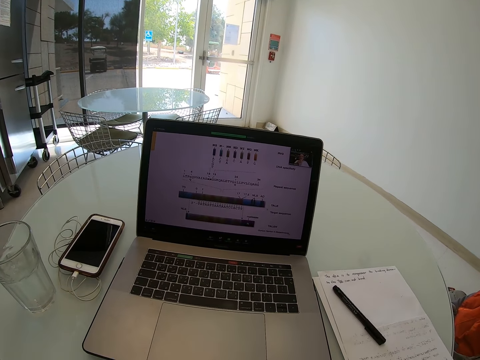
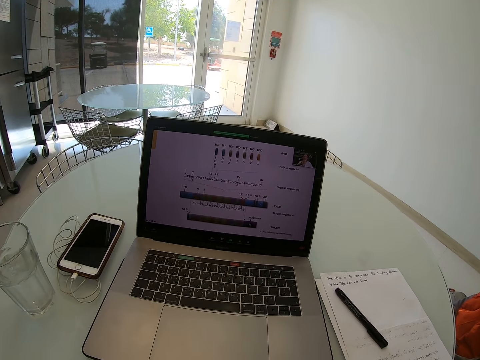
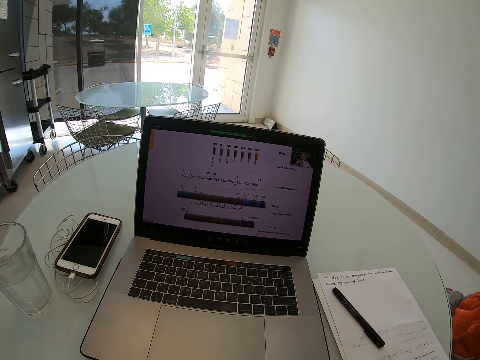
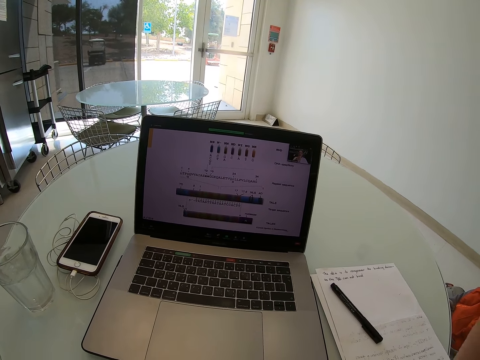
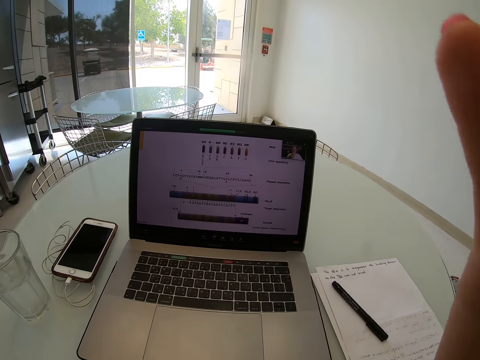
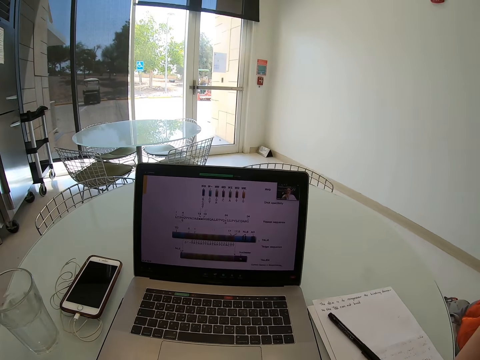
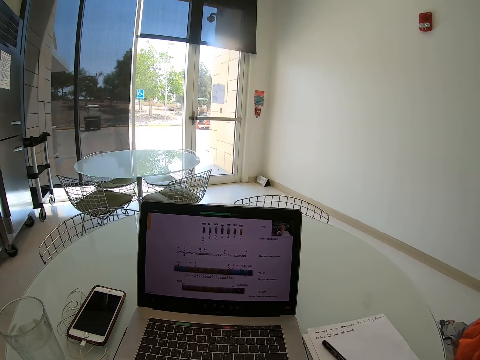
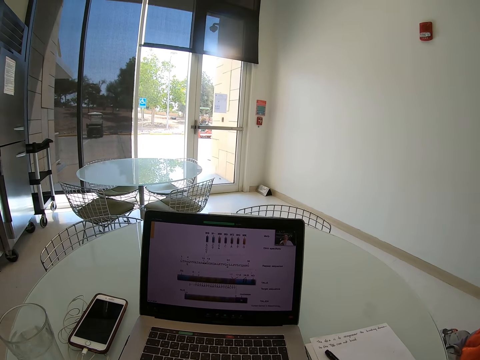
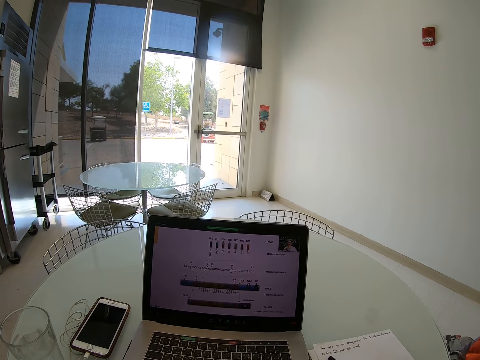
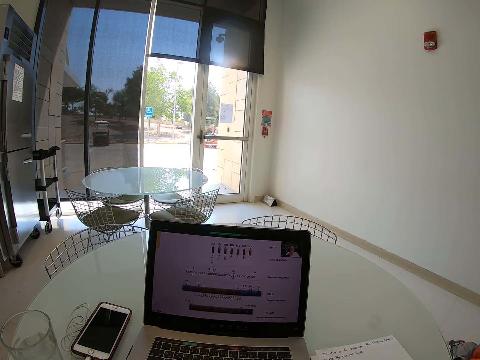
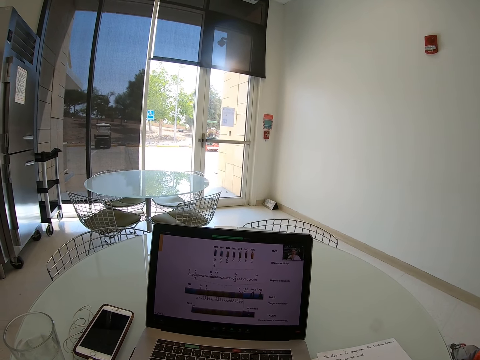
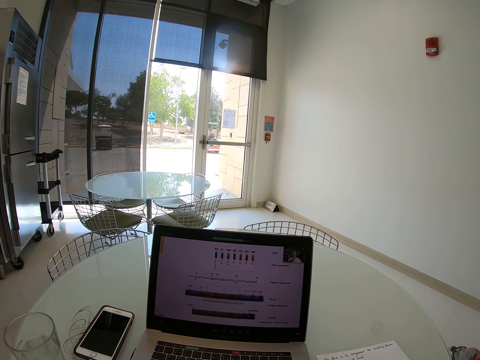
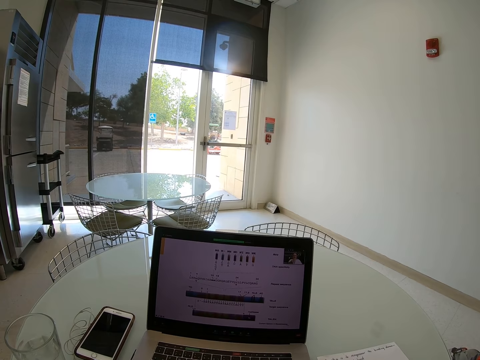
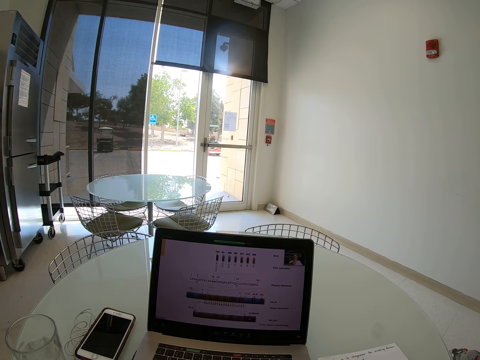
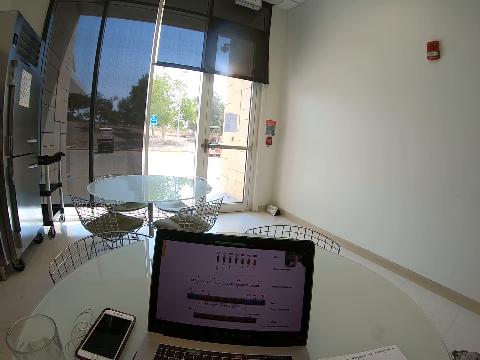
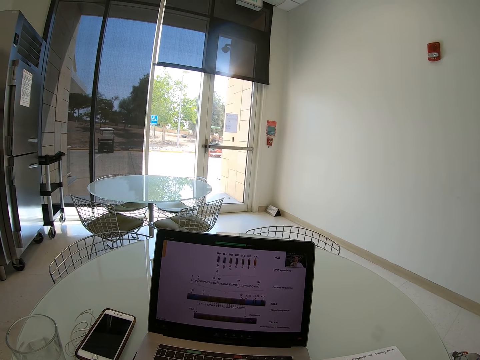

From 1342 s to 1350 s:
The camera wearer touches the face.
